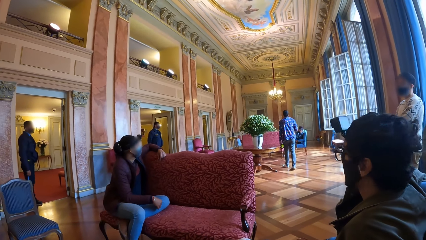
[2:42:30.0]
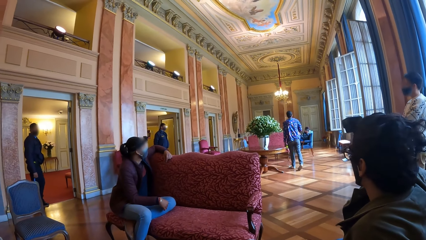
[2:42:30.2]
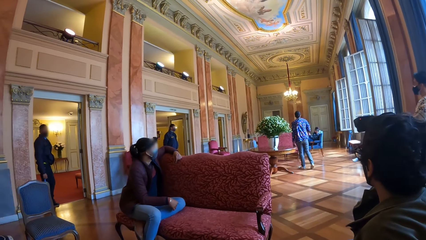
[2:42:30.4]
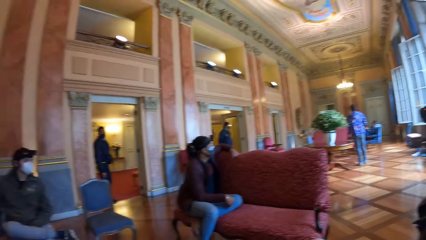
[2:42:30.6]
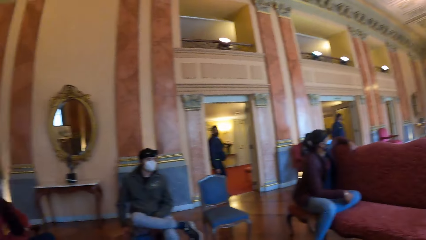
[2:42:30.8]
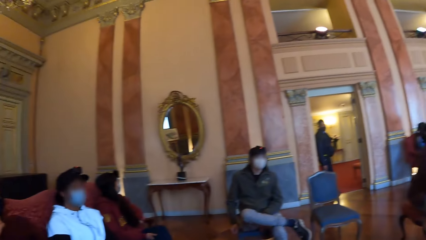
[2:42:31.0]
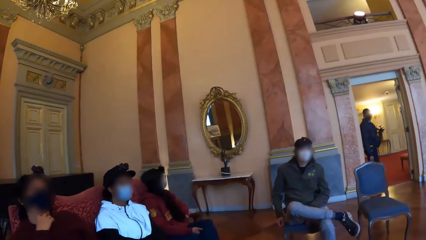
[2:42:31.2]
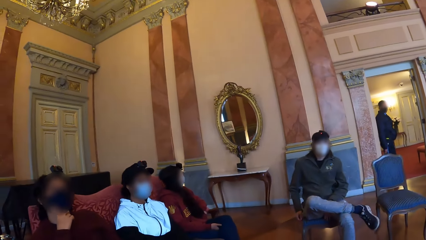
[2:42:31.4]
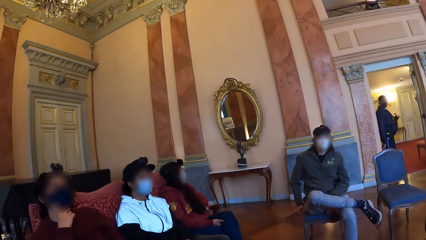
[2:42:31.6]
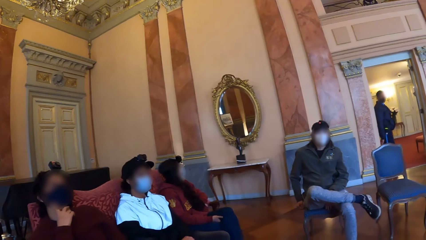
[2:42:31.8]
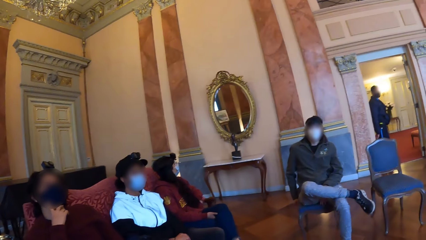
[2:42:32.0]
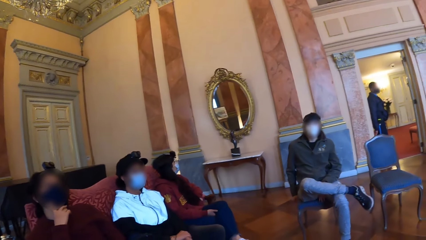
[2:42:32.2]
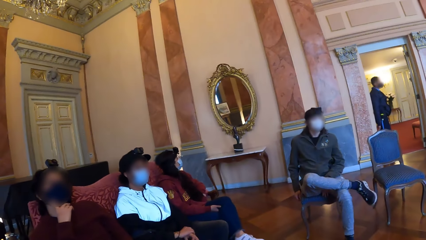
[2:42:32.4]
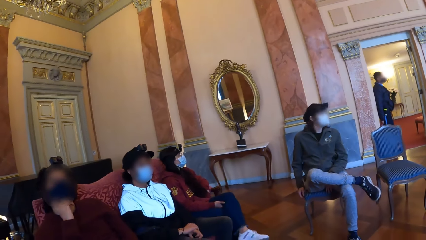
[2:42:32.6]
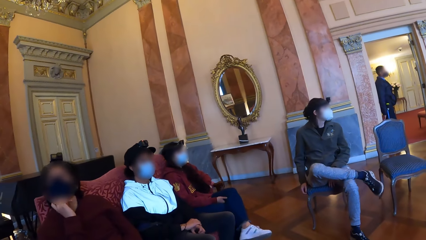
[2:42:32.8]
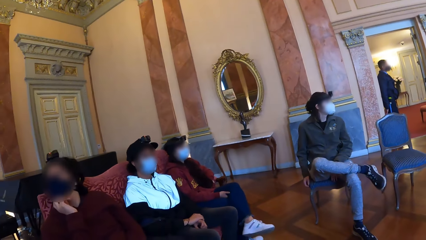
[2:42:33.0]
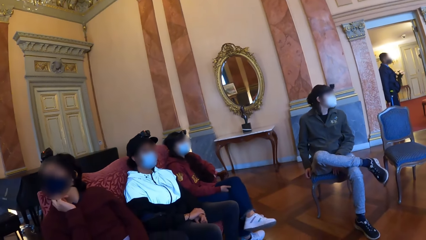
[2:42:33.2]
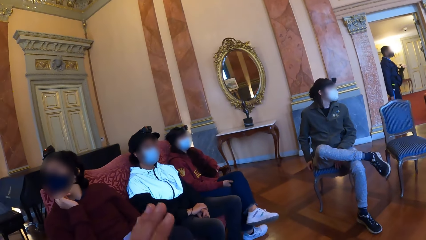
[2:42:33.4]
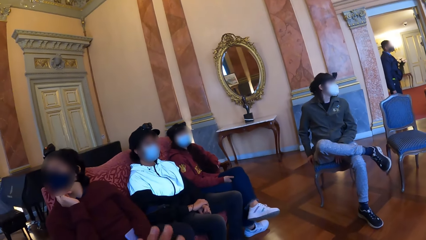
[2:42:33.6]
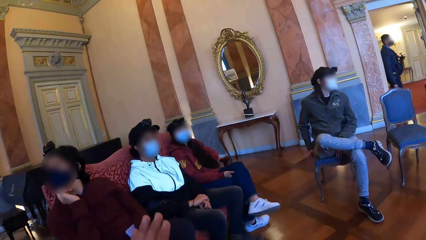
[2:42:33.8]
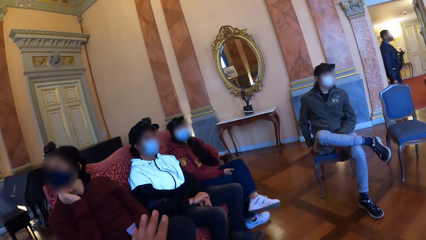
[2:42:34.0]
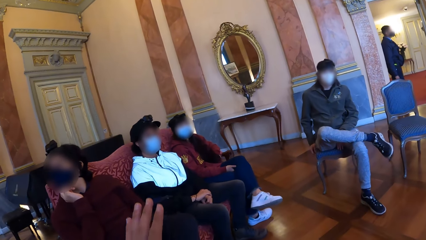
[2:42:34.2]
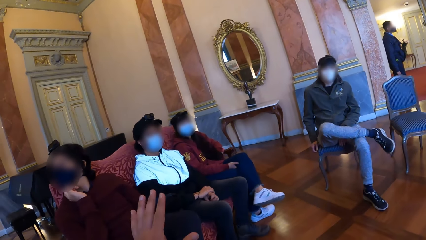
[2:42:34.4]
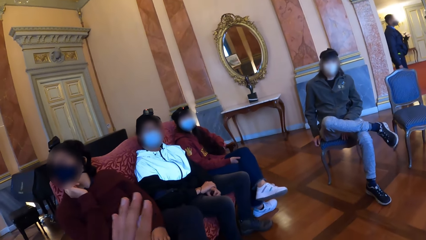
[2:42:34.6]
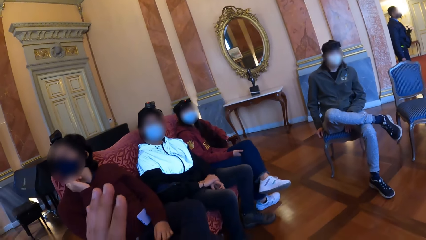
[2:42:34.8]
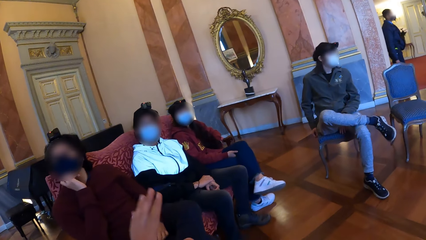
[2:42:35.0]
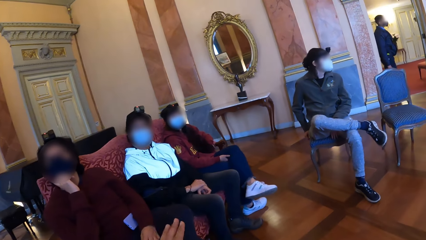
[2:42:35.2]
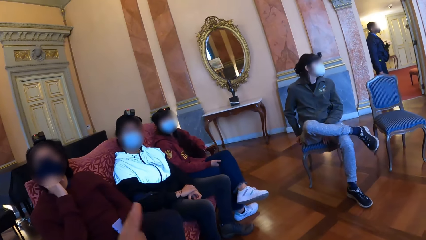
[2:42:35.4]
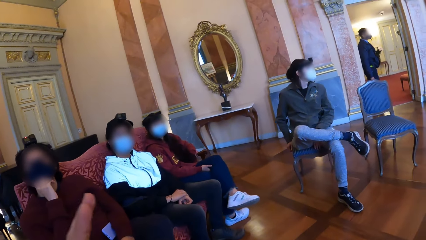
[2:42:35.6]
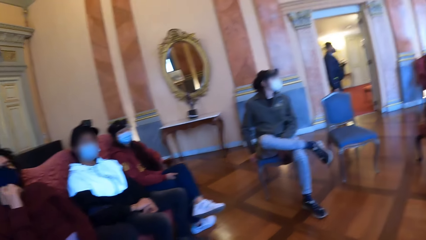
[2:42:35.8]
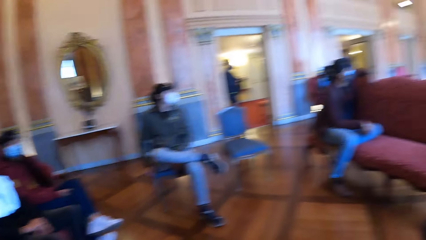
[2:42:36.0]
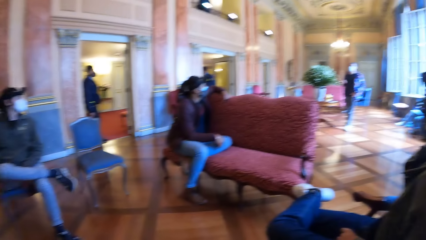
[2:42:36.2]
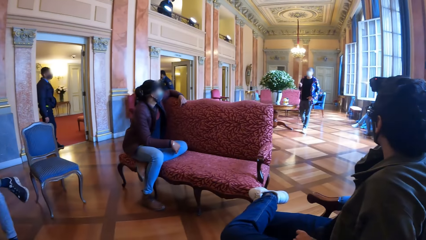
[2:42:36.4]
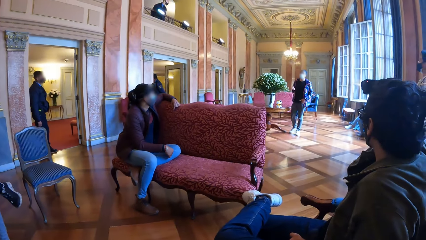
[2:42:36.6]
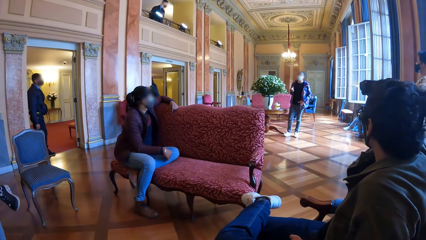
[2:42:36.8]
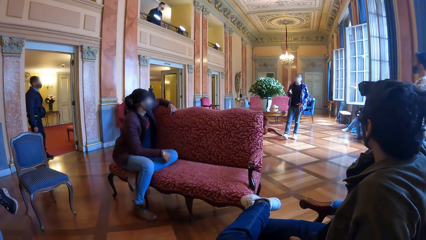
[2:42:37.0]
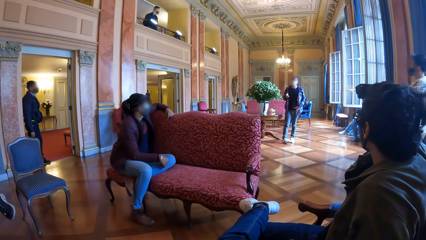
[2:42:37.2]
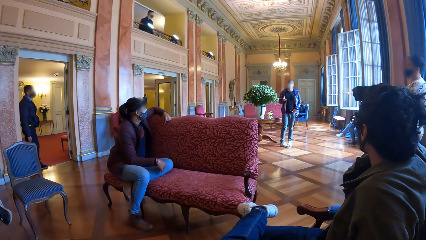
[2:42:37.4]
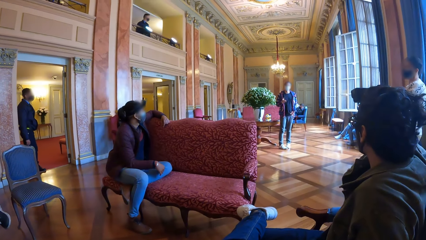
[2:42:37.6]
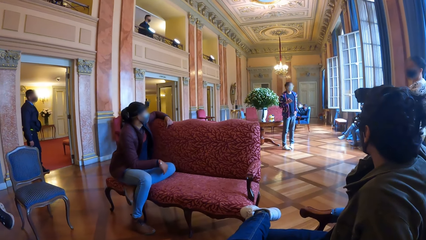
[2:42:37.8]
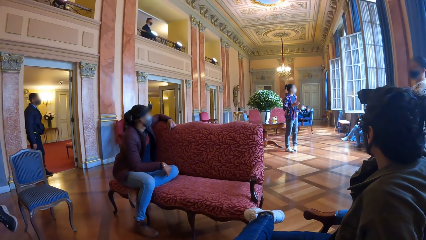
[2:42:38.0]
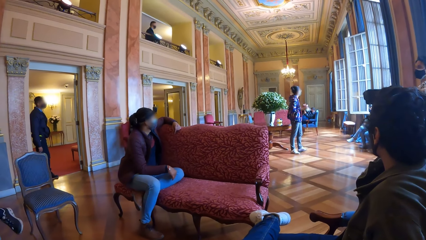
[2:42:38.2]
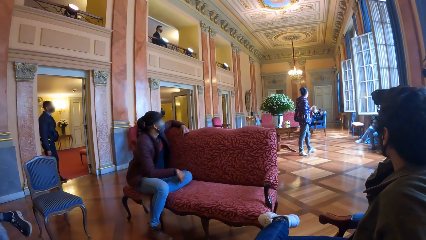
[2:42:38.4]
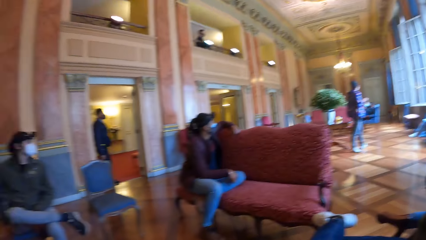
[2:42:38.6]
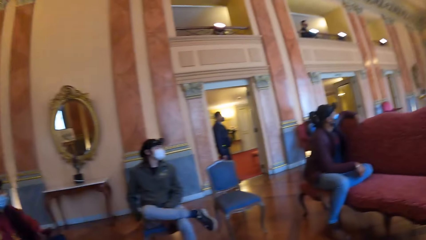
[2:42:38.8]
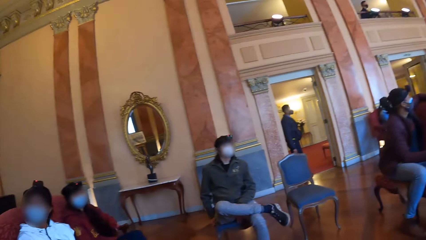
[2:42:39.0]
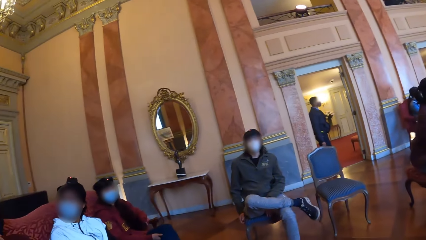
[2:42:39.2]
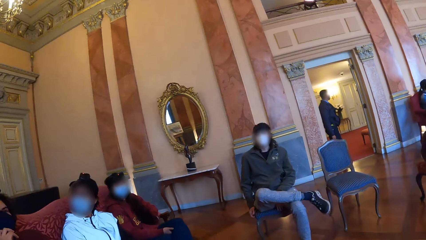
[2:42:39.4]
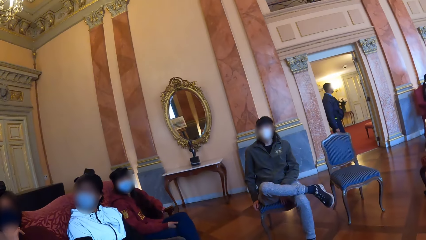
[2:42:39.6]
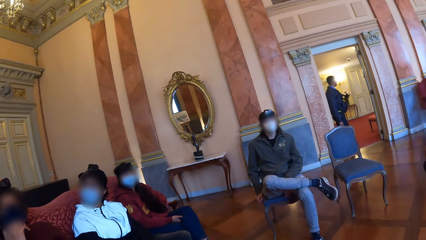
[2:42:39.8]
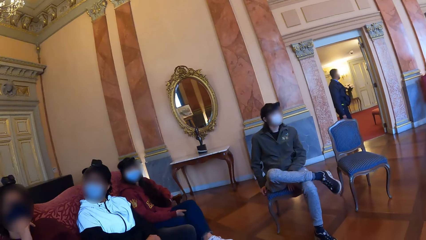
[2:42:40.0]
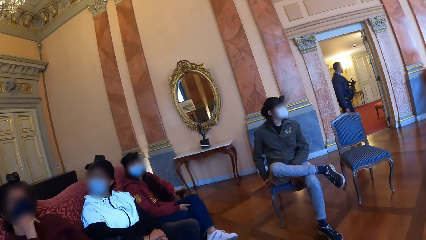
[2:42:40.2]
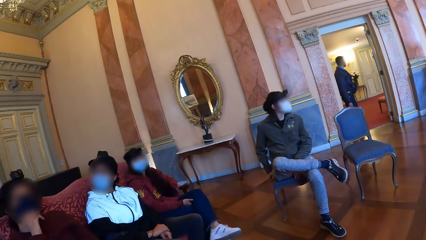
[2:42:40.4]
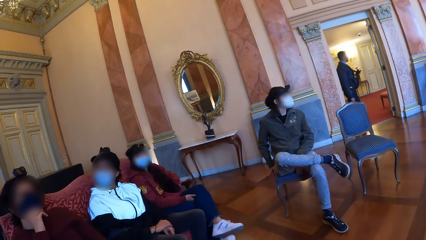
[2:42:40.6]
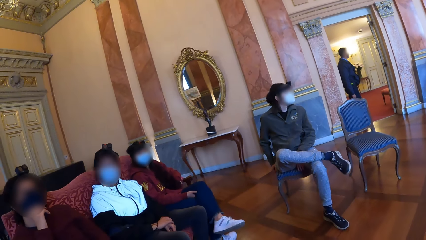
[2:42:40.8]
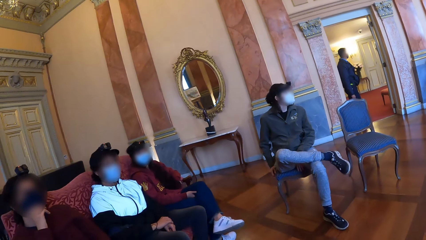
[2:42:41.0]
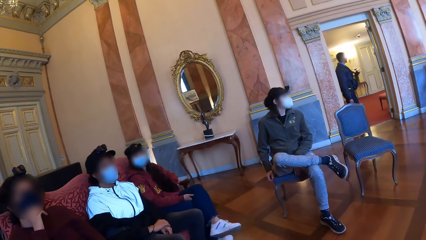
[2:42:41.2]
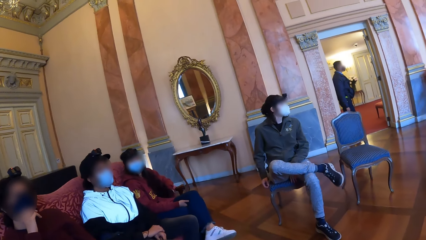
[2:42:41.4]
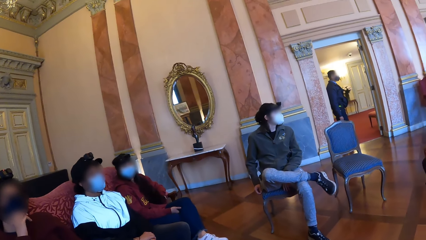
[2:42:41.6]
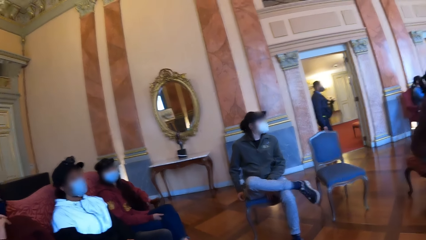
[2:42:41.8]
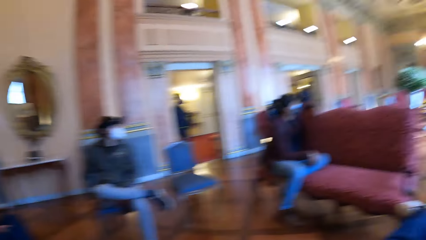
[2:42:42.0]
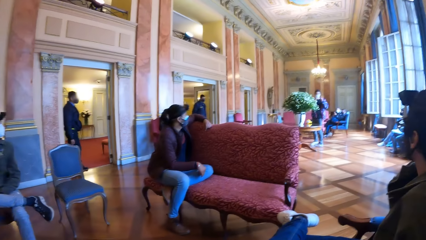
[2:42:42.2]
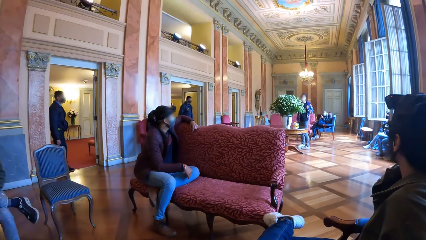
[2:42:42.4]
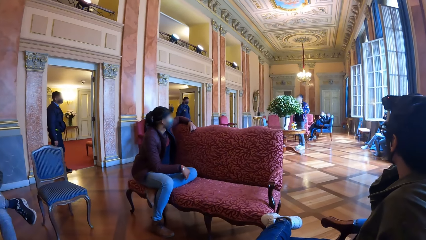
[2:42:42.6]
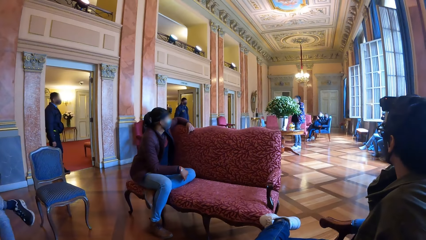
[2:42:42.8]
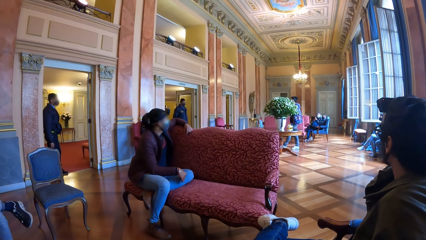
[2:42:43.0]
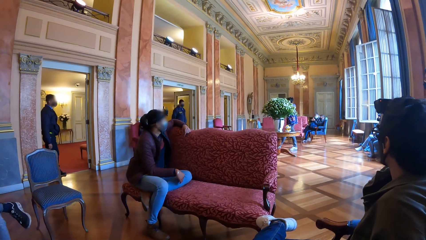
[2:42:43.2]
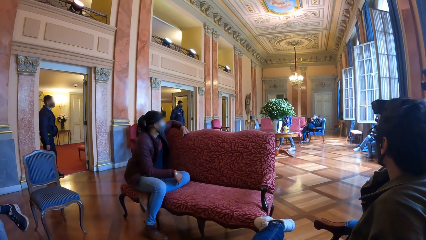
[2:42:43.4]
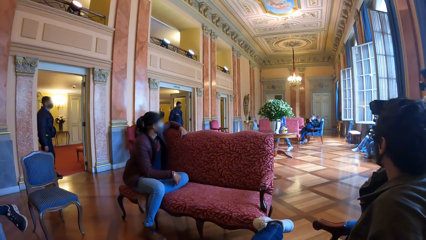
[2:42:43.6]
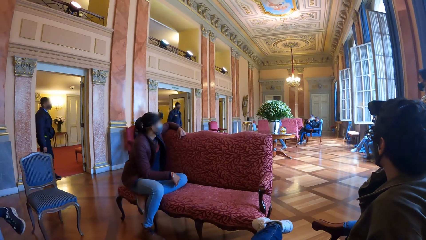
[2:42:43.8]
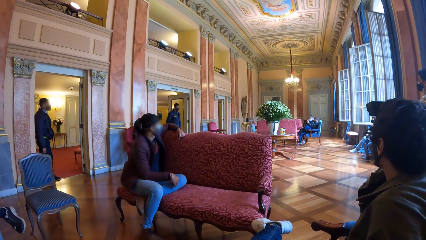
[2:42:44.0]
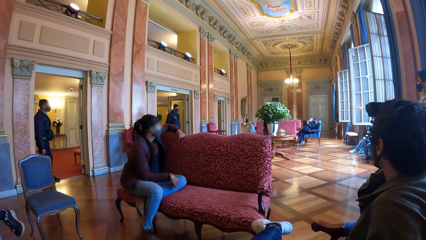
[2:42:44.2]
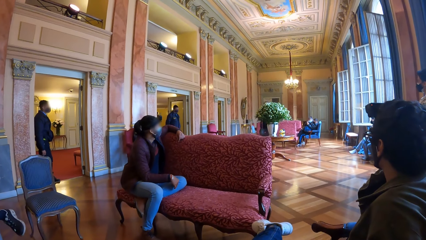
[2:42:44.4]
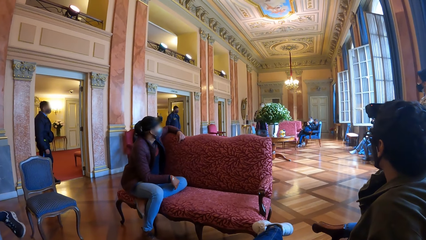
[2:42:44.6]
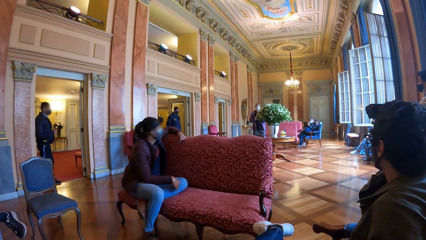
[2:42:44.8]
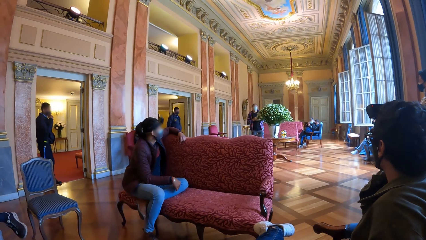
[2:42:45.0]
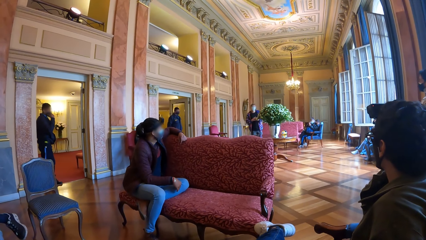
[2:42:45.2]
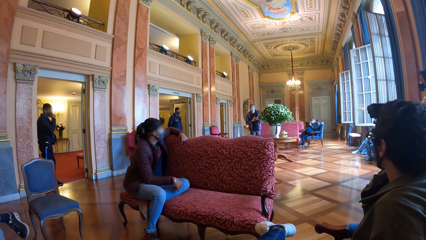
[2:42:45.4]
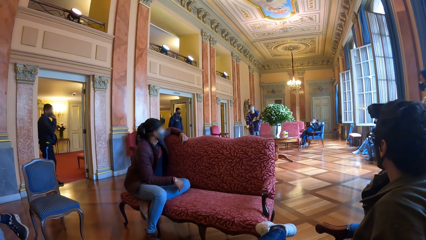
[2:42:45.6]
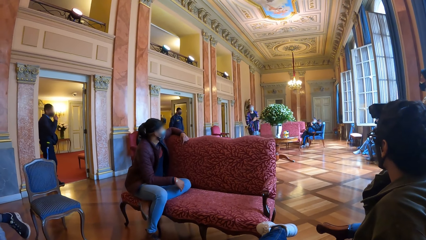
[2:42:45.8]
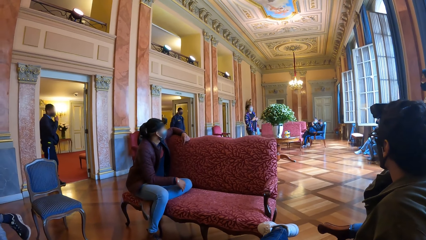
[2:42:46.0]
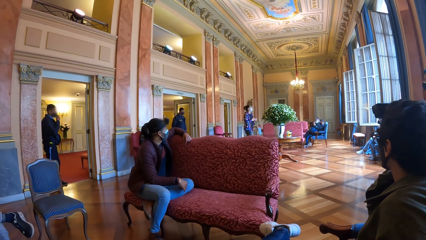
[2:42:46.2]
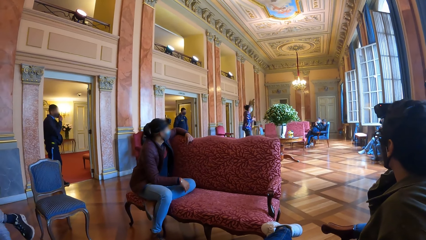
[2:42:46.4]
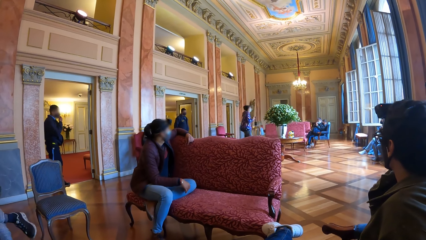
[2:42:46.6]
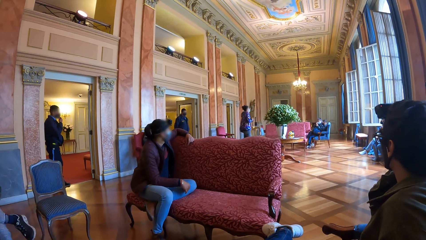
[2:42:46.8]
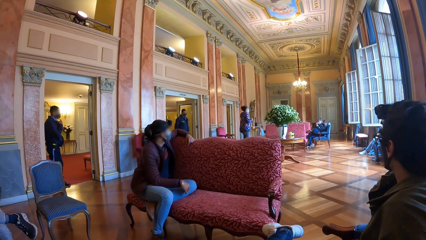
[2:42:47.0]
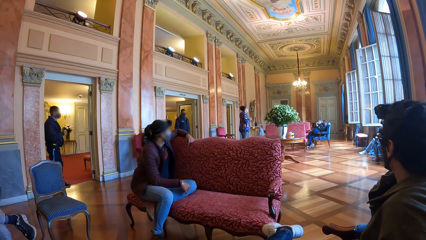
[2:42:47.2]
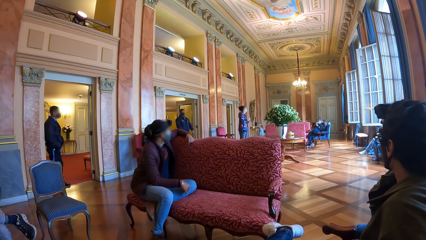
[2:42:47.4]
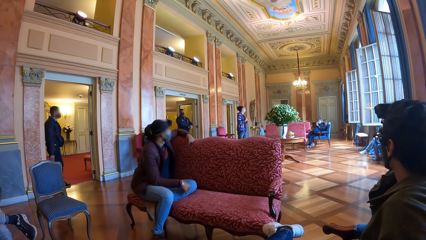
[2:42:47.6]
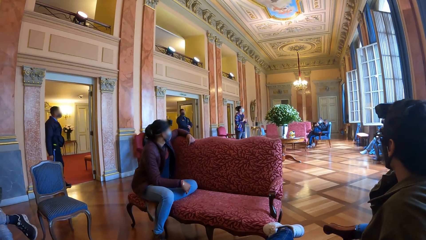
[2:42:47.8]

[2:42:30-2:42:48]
A woman touches her face with her right hand. The camera wearer looks around. They interact with the woman.
